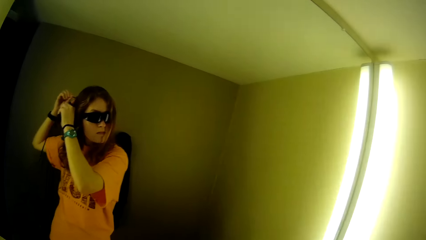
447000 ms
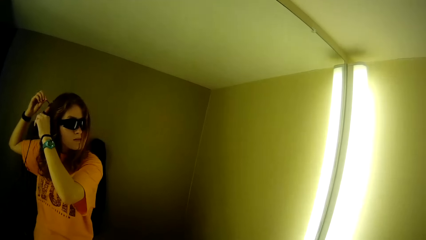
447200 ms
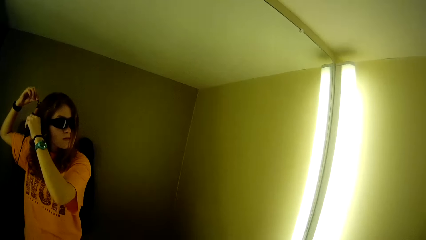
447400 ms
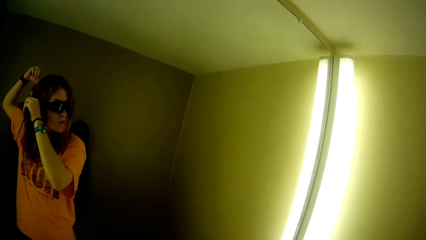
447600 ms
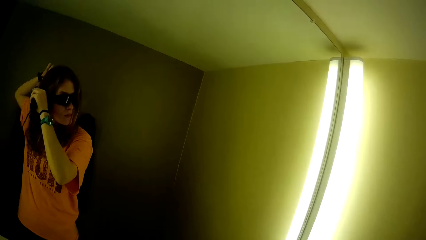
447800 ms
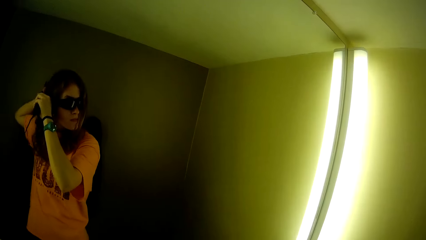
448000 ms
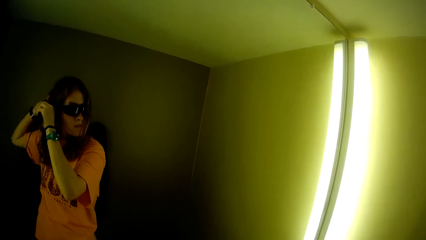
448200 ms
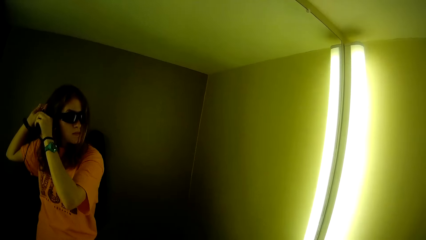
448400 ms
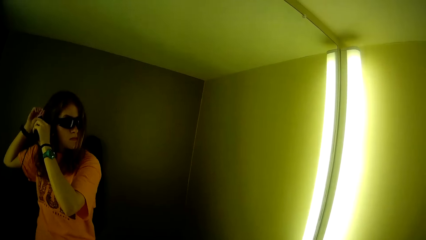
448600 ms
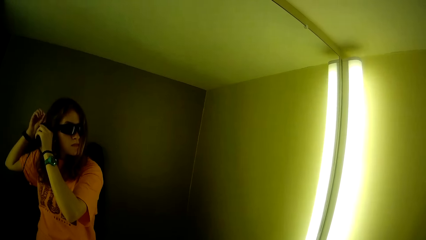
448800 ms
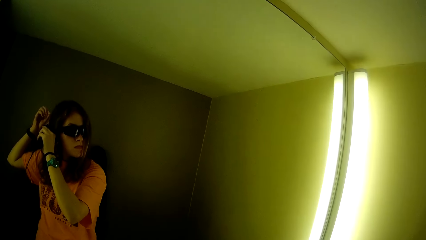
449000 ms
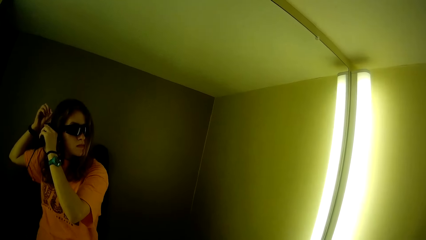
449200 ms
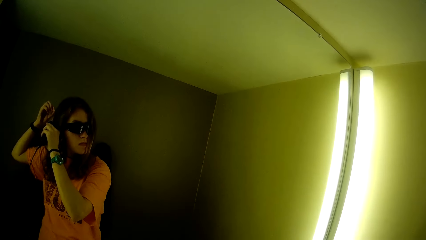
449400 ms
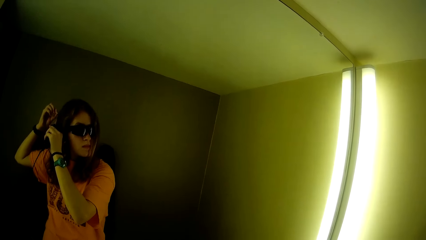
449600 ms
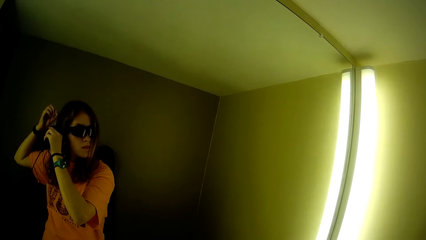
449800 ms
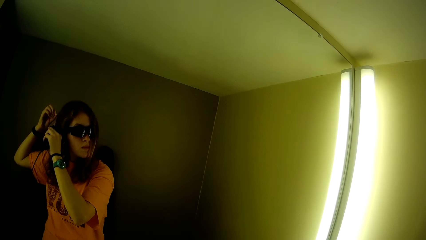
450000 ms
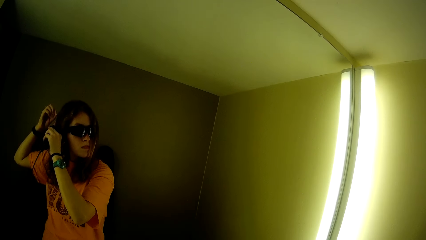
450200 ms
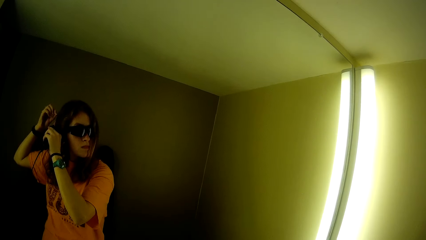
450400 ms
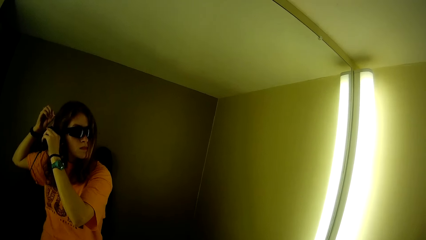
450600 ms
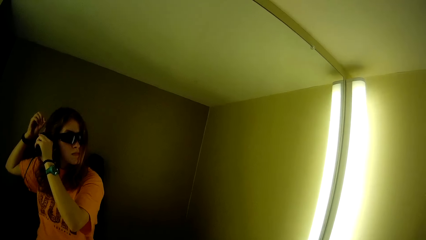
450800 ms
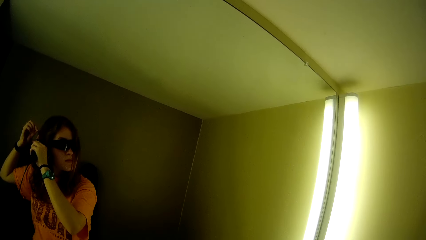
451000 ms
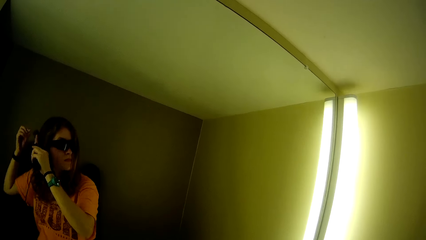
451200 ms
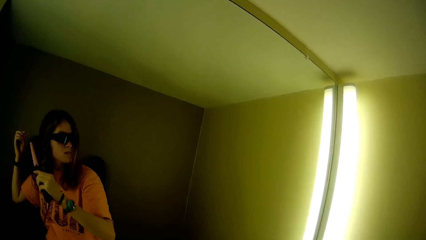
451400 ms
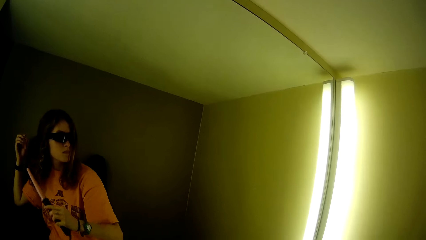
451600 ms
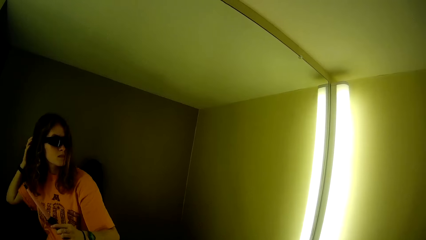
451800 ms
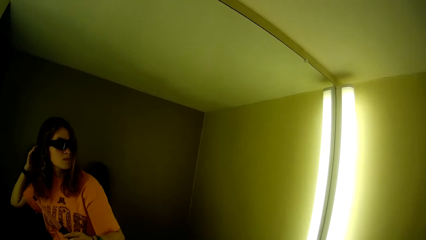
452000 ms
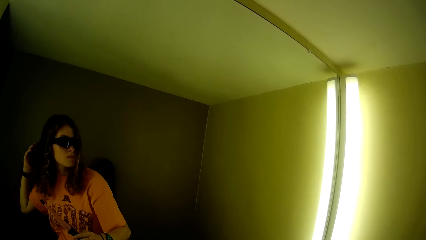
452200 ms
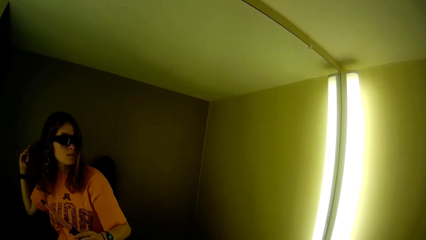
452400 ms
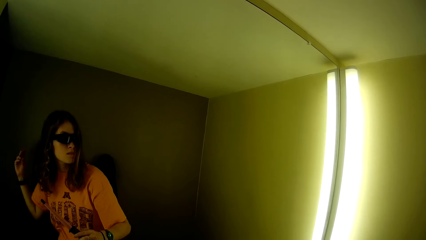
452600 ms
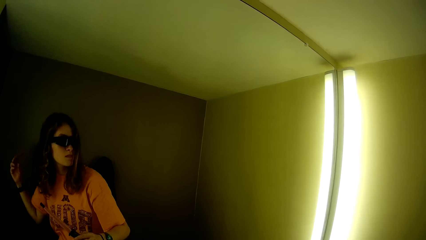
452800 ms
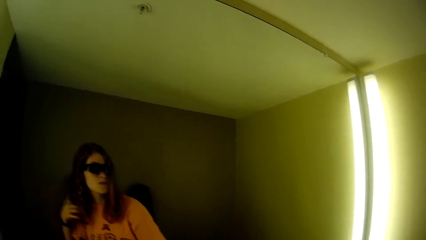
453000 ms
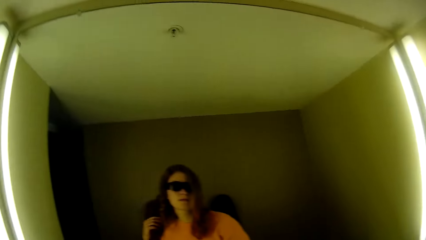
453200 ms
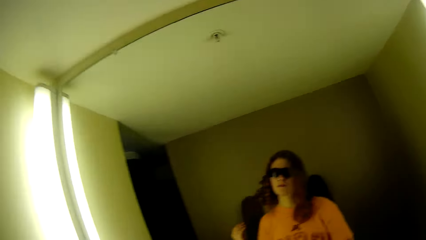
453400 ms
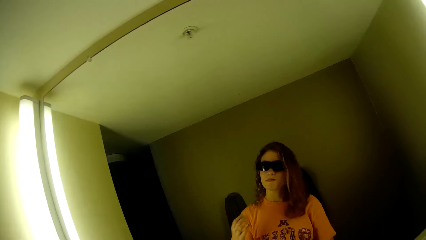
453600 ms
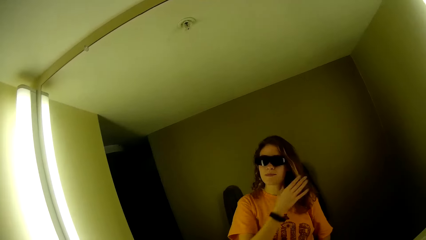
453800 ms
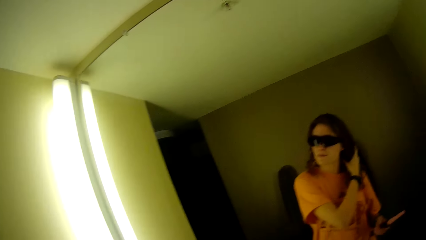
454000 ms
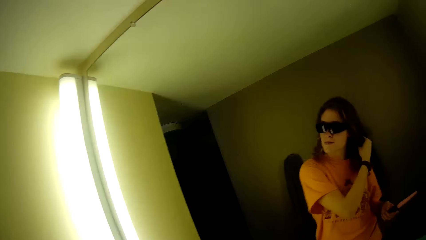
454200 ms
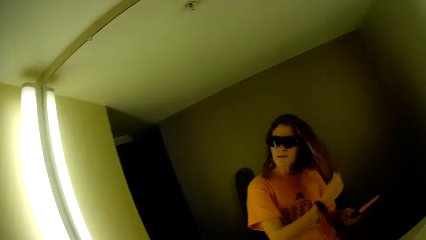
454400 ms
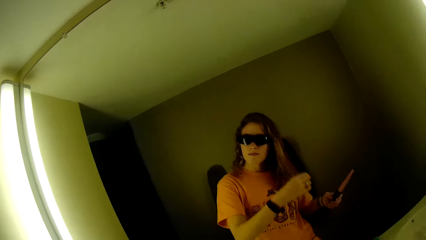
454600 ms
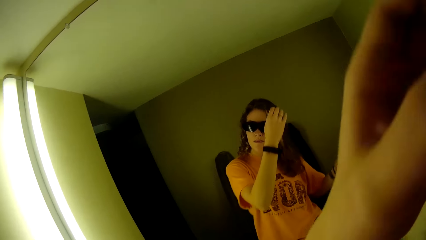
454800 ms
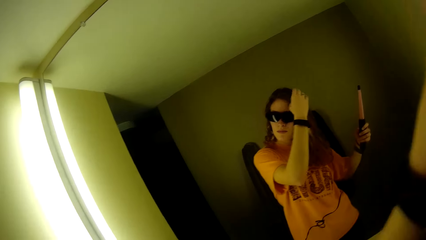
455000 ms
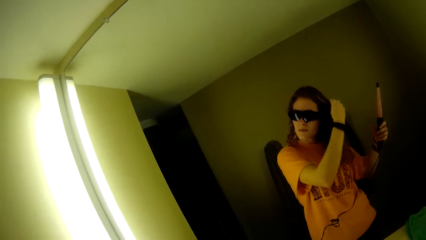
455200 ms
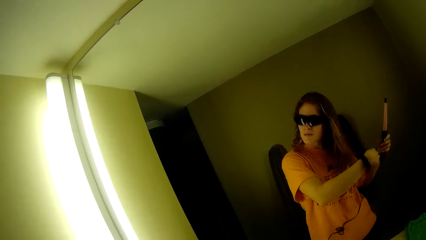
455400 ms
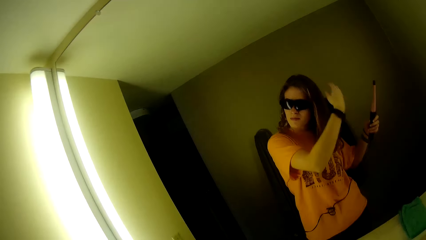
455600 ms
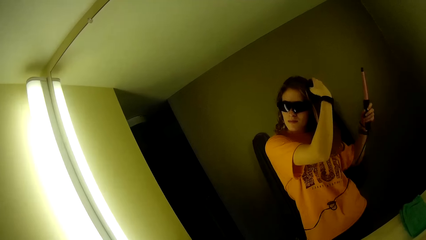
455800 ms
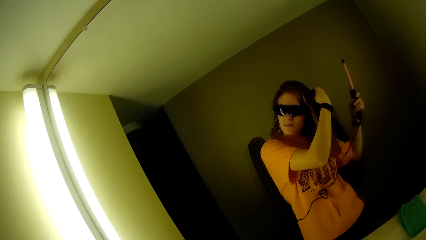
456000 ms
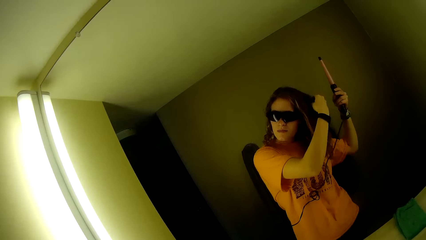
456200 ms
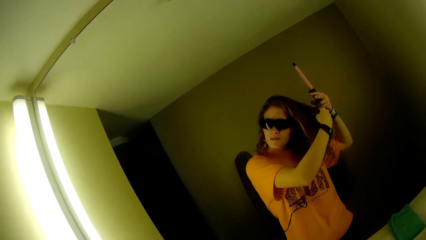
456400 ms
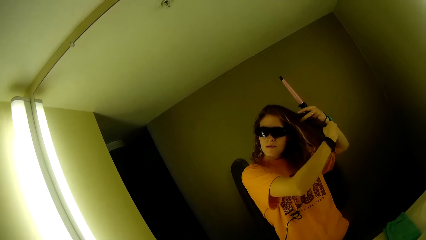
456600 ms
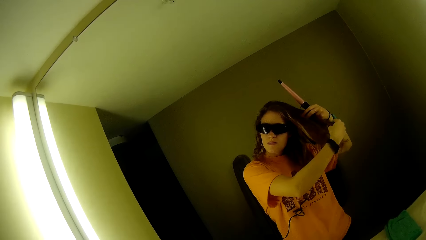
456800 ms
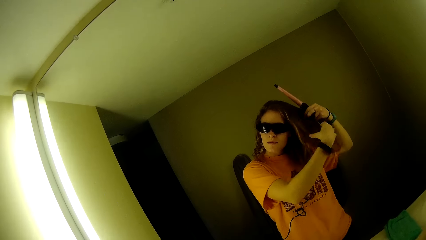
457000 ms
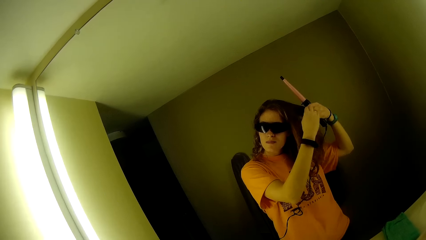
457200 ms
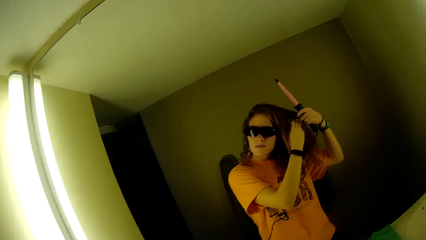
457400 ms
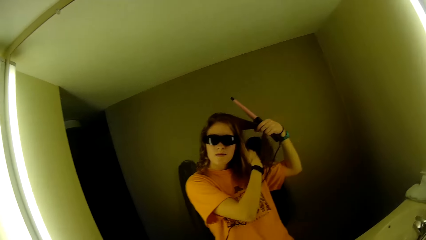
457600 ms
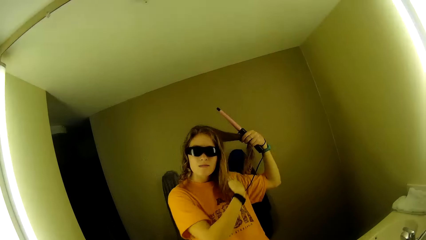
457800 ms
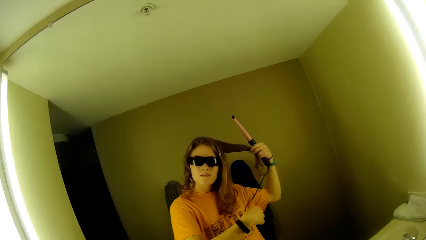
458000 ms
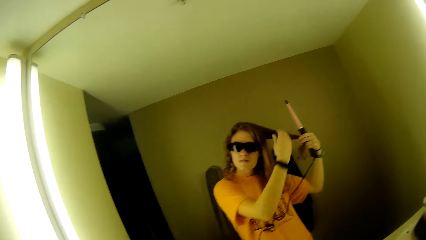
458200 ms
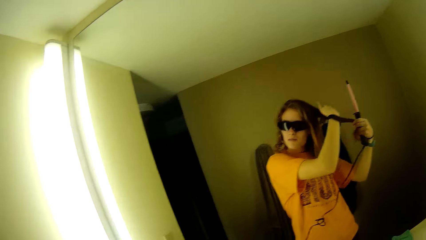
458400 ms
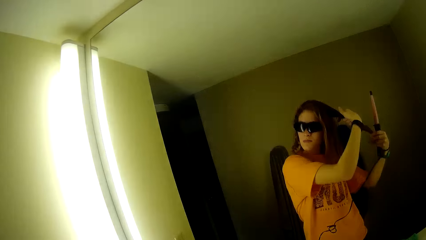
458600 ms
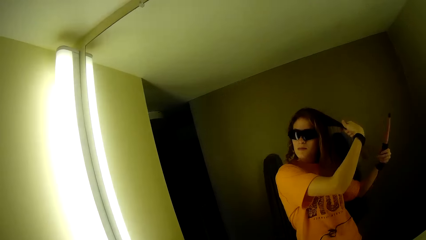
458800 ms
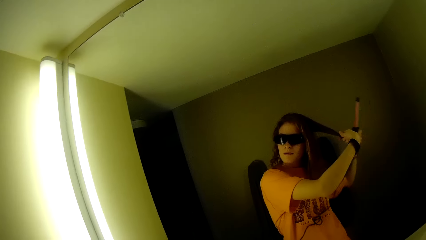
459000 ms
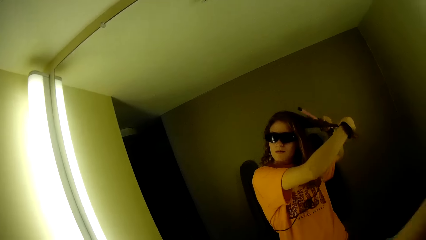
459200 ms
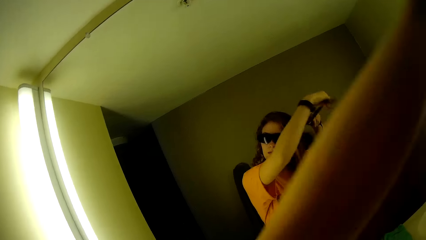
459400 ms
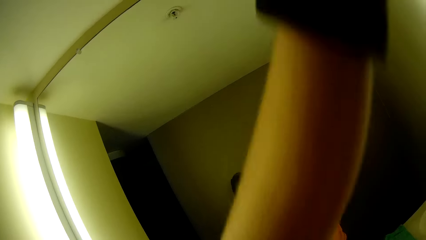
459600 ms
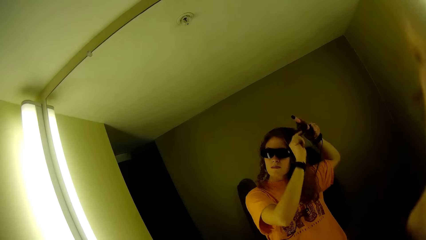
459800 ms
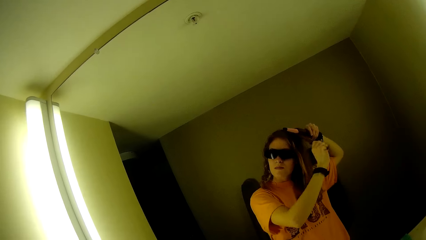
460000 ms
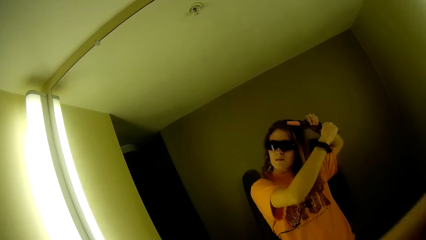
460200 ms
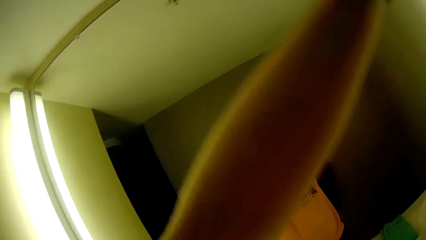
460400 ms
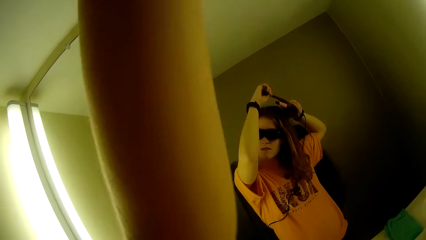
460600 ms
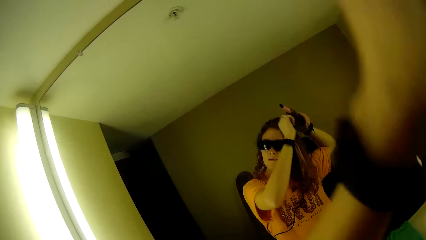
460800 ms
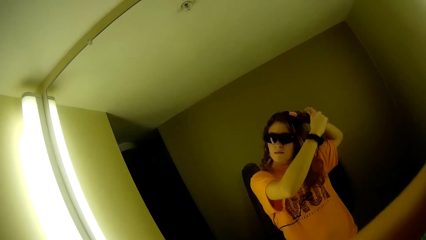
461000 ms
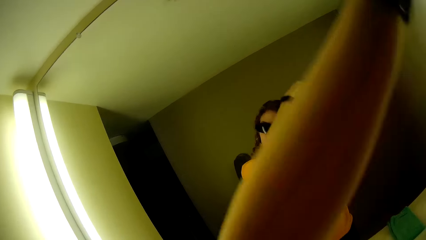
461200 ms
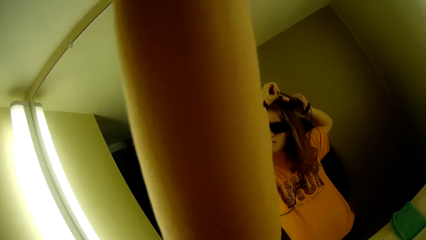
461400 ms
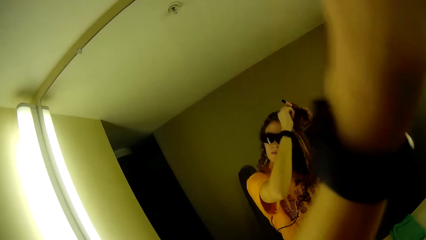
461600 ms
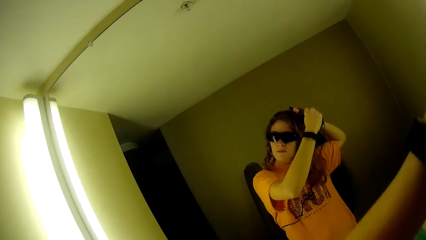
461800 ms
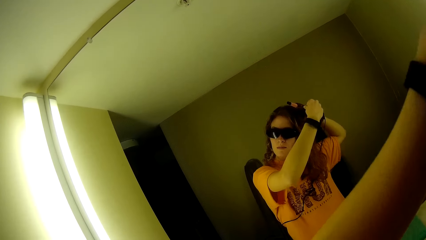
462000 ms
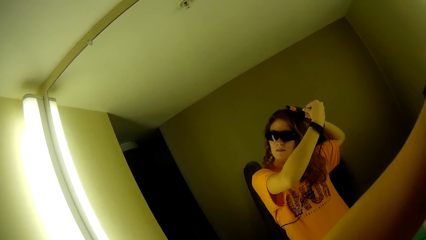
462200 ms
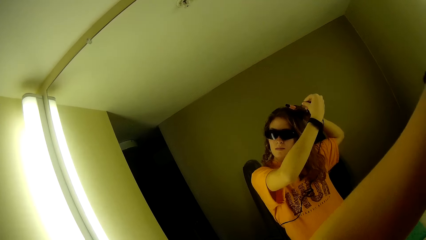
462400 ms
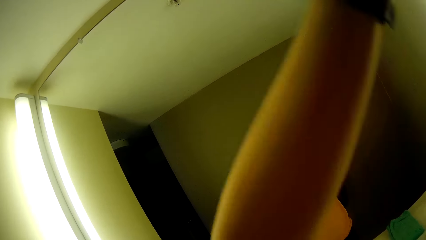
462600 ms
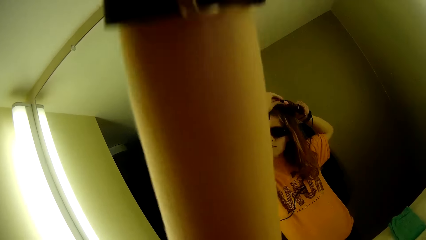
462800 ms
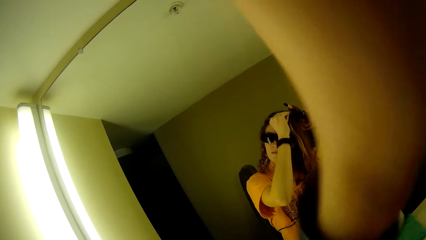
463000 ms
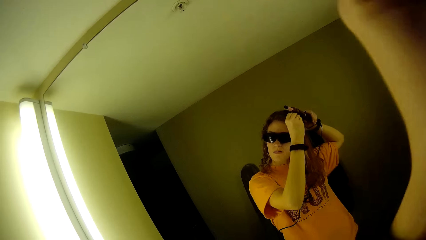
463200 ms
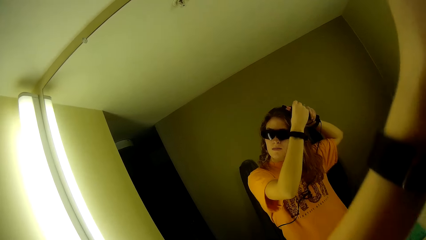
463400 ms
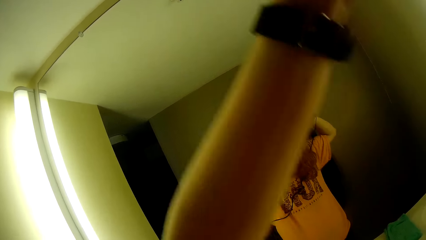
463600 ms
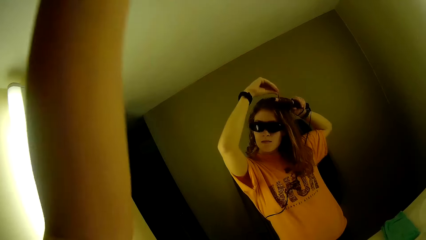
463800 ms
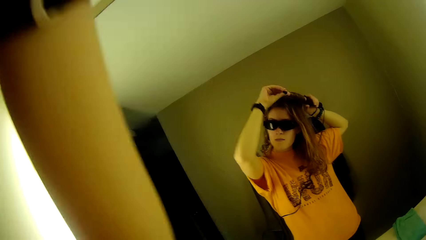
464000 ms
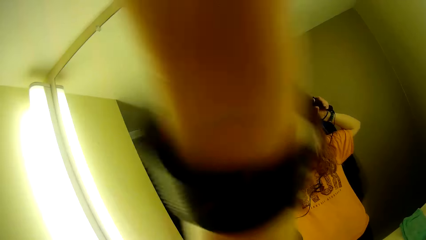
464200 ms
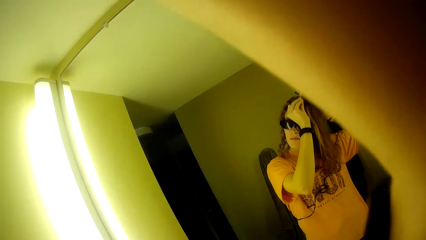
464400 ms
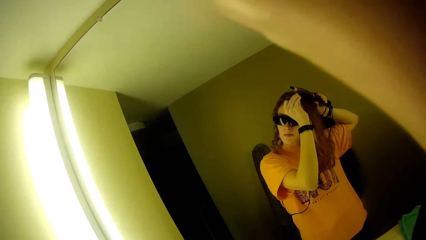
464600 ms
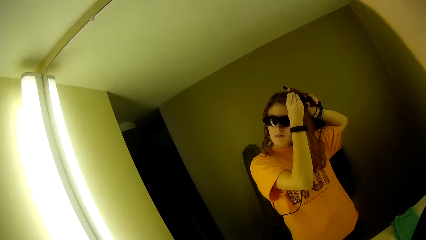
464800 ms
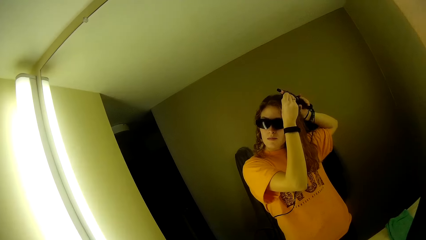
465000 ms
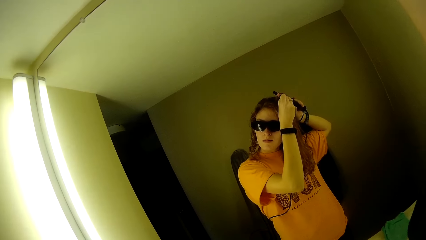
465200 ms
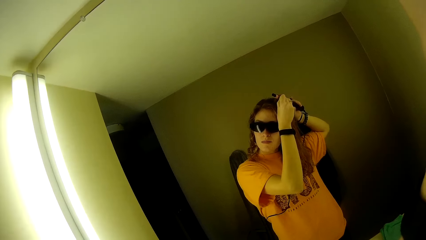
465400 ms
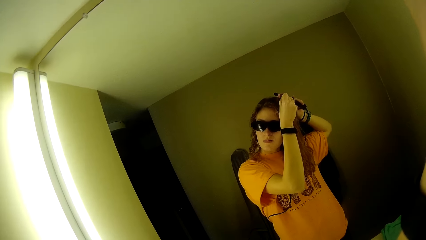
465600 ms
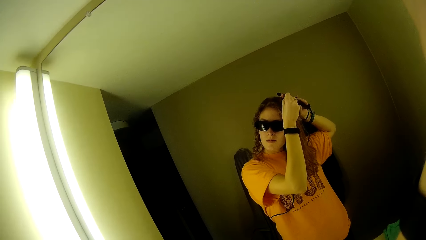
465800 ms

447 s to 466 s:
The camera wearer removes the airwrap from her hair. A woman rolls her fingers on the hair. The camera wearer touches her hair with her right hand. She curls her hair with the airwrap. Another woman rolls the hair on the hair straightener.
